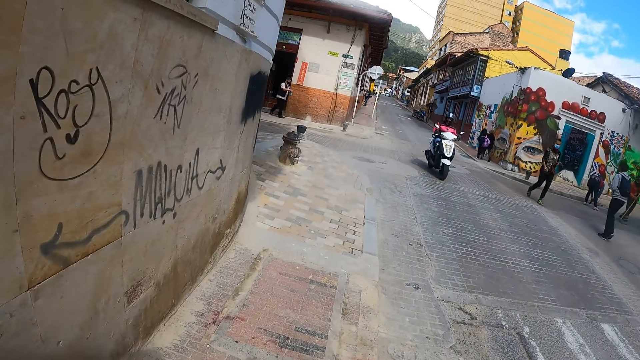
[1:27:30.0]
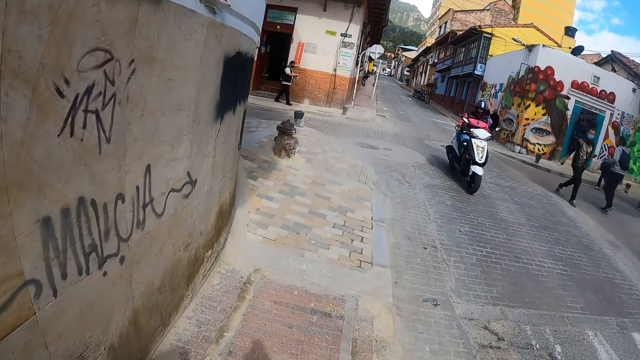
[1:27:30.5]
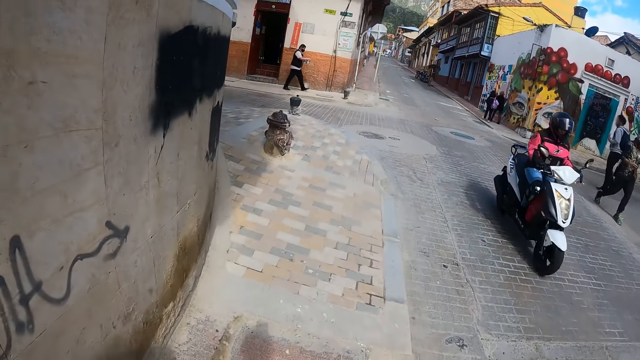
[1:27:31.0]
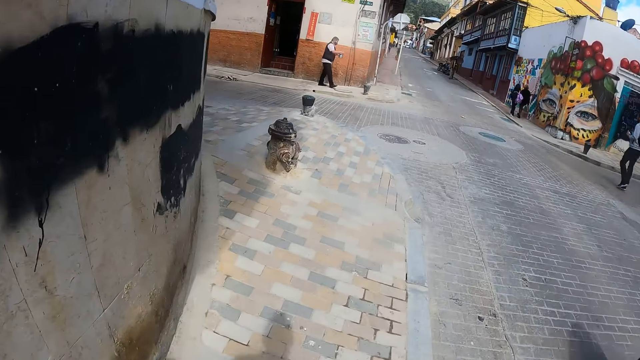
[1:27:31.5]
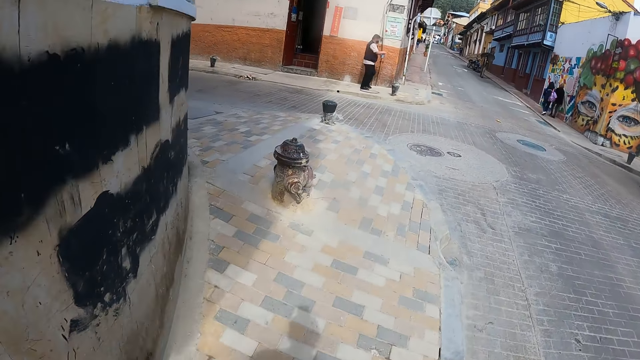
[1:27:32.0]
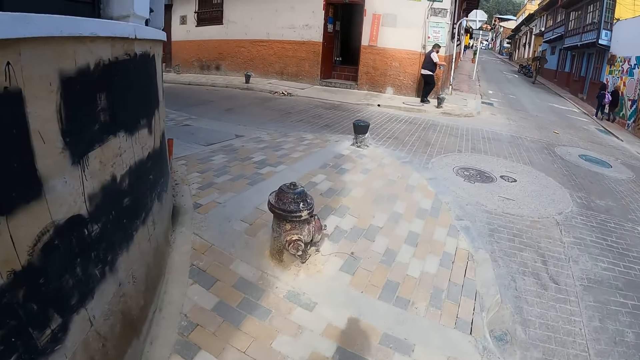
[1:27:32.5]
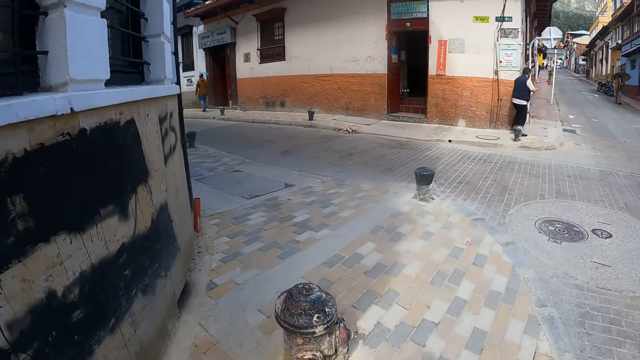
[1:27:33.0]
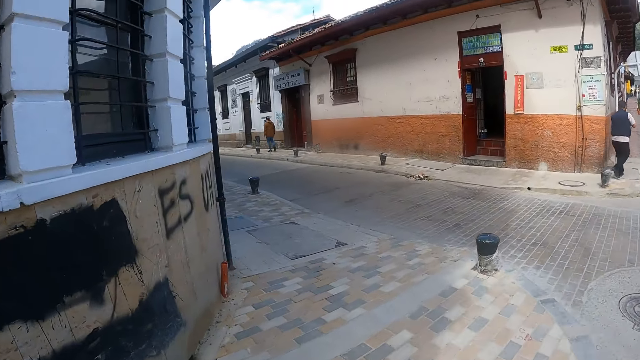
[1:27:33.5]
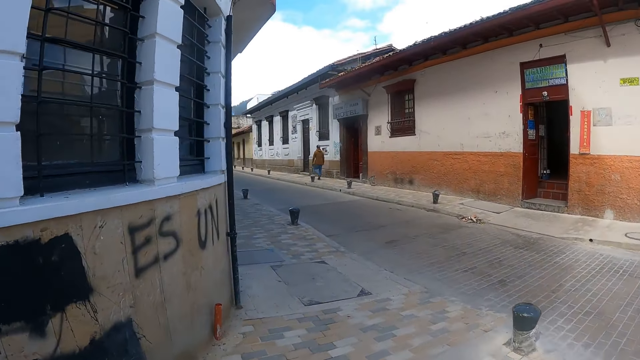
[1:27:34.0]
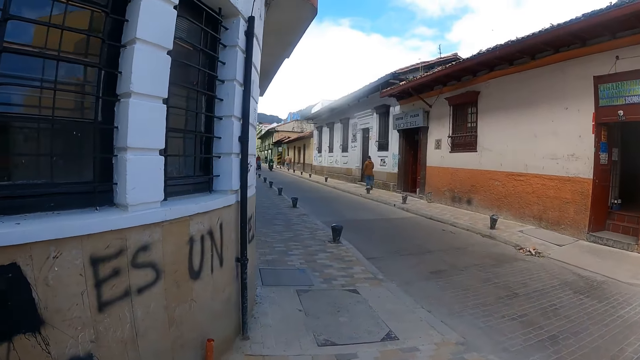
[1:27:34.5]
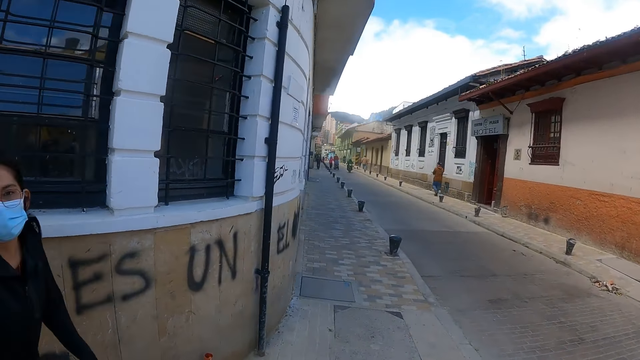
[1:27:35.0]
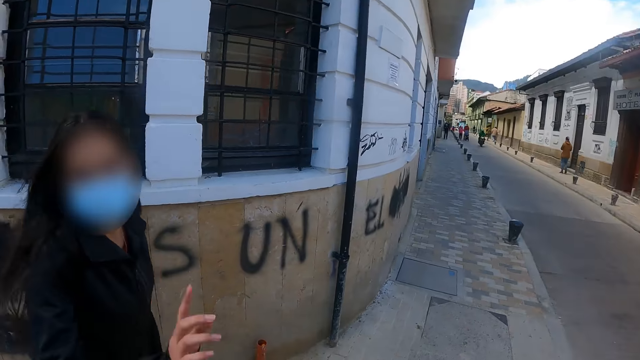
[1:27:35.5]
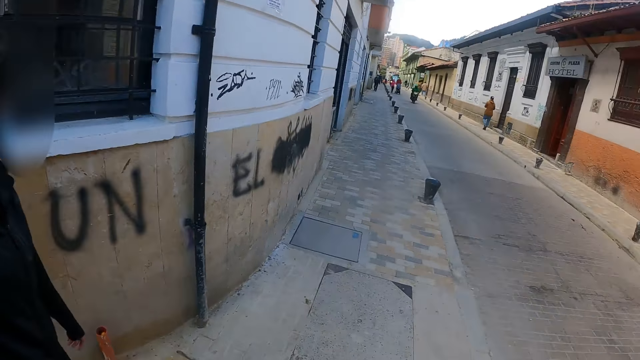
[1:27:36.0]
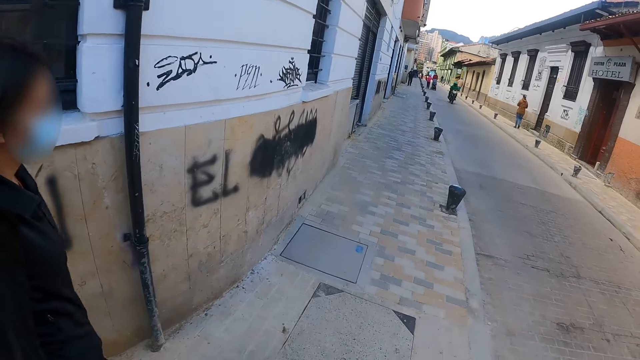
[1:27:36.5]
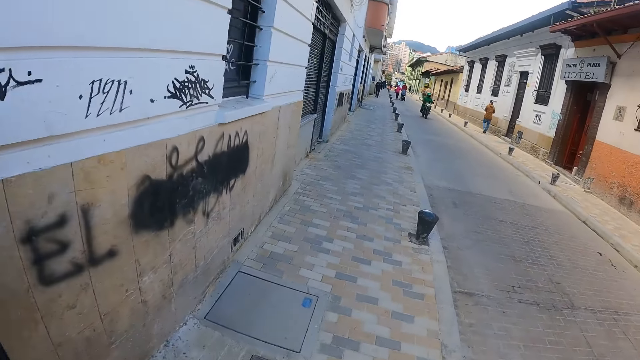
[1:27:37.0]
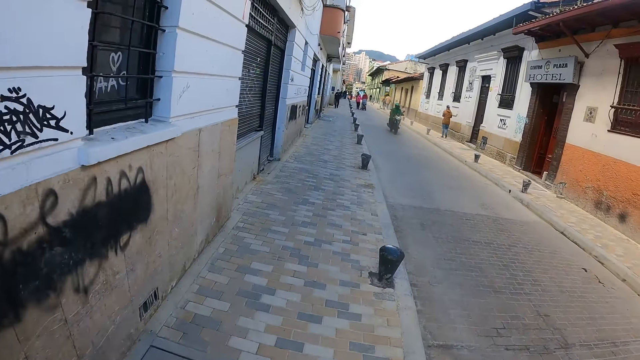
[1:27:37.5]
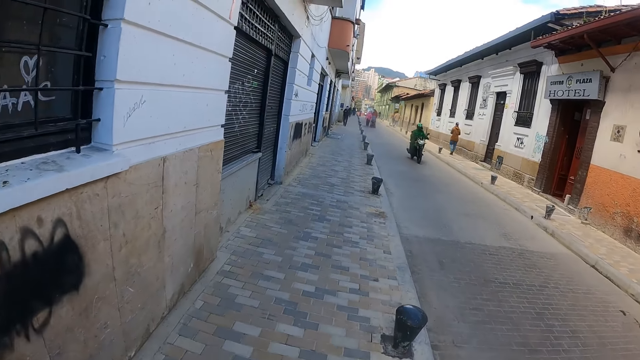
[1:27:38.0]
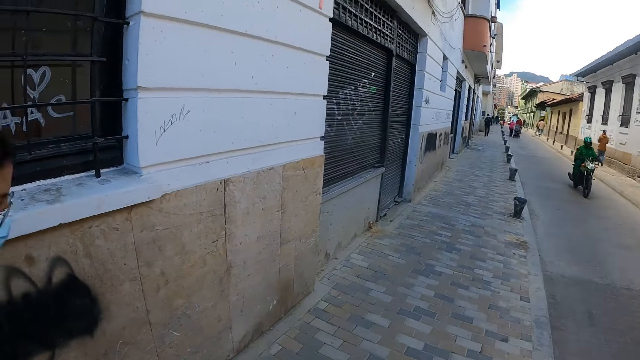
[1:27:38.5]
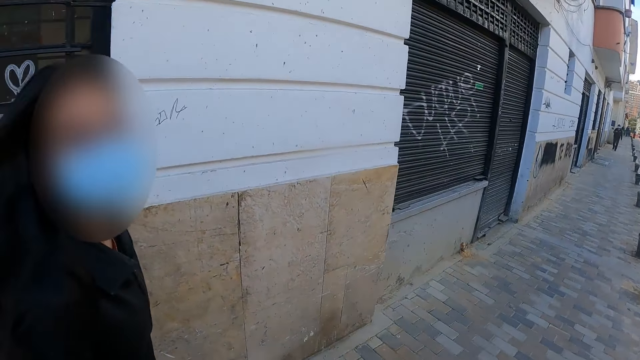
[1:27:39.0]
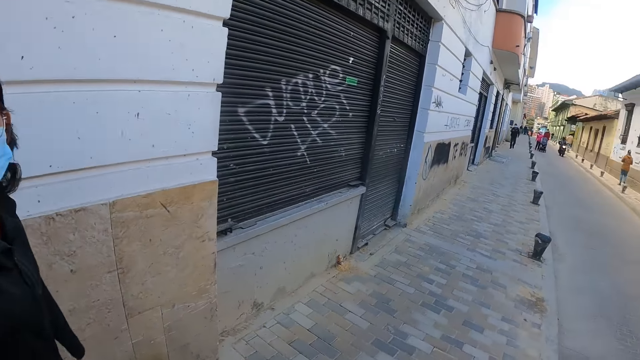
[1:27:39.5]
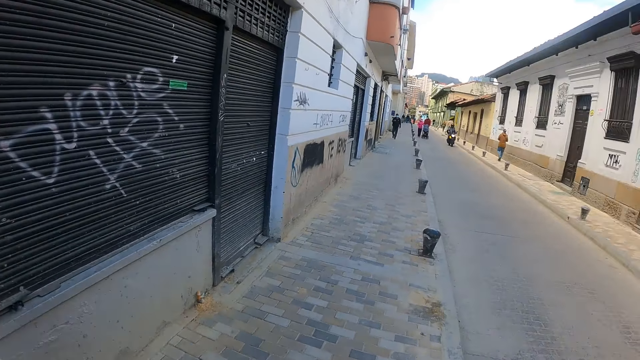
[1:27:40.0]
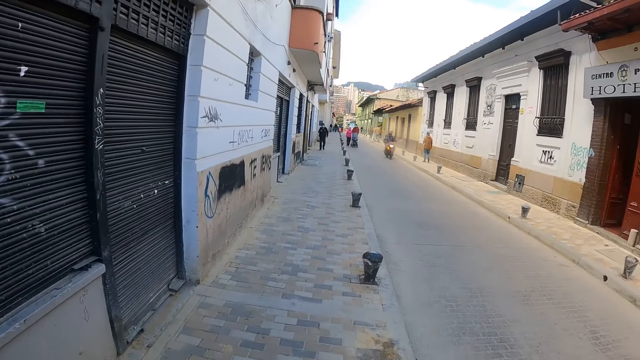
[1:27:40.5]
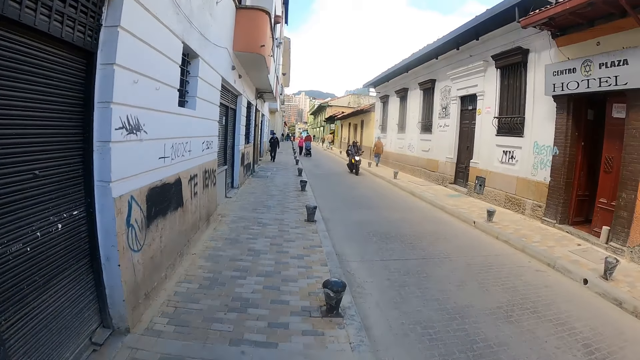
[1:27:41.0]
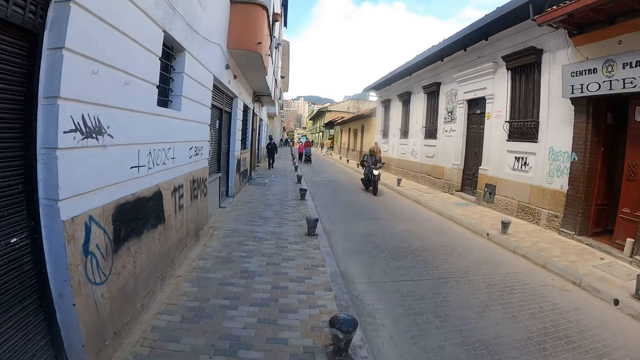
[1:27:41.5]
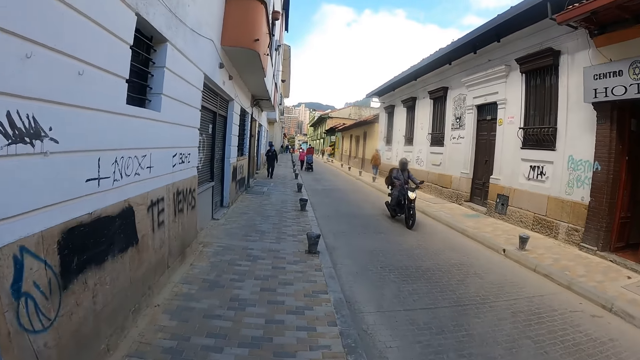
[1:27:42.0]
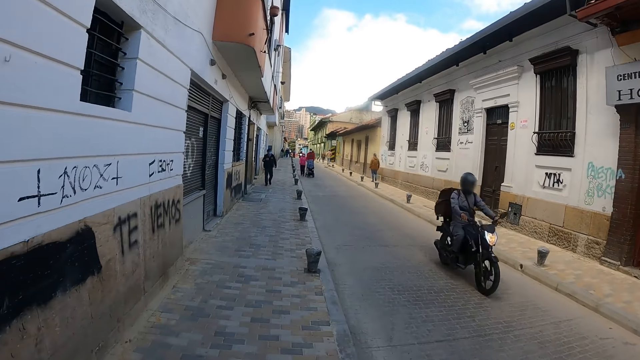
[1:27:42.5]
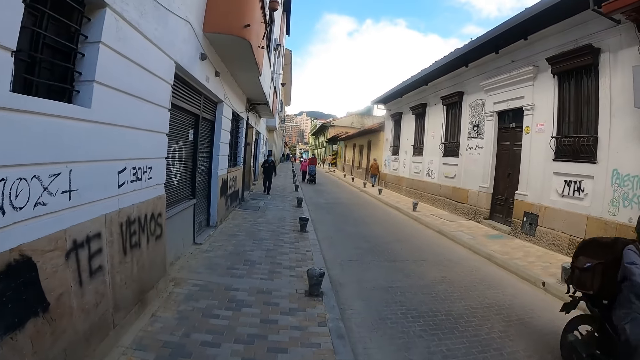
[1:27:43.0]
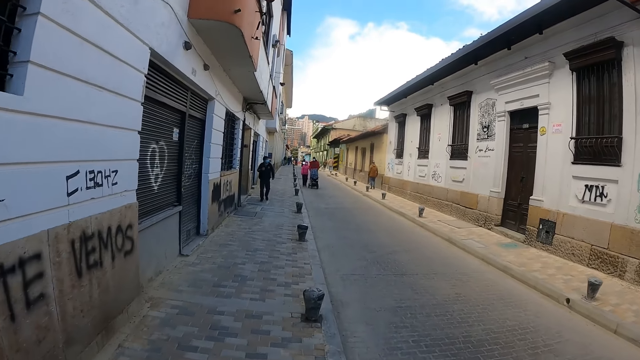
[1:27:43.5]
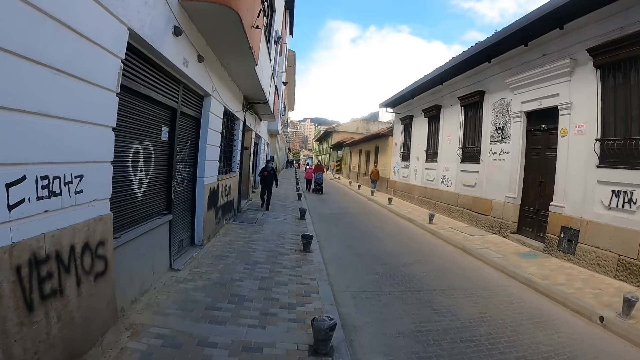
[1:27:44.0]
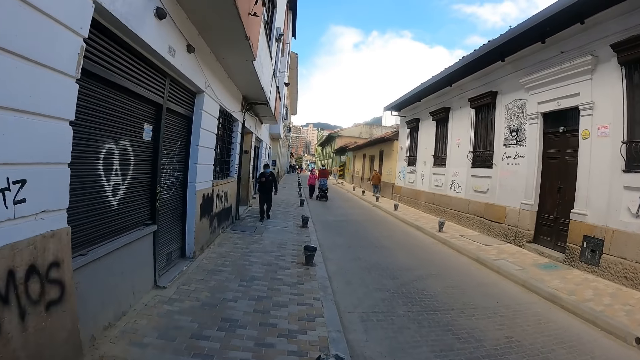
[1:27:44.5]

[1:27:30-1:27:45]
The camera wearer stares at a person. The person moves her hand. The person dialogues with the camera wearer. The camera wearer and the person walk along the sidewalk. The camera wearer walks on the road.

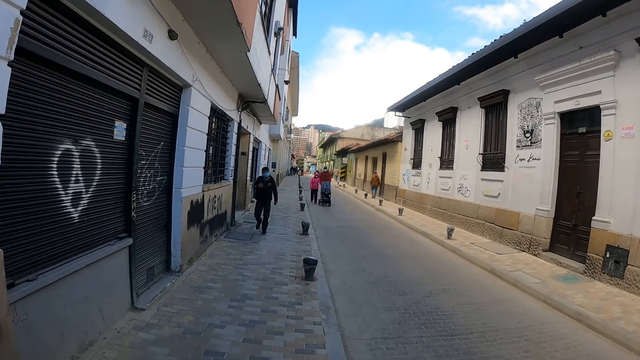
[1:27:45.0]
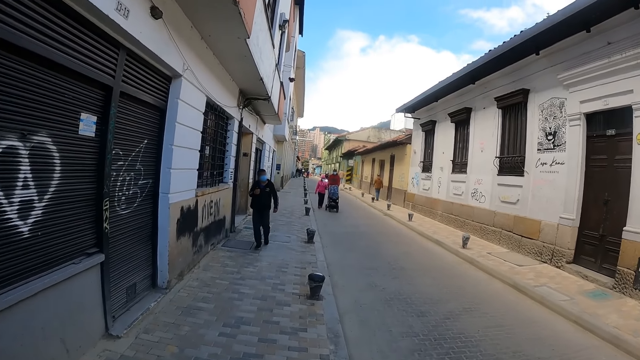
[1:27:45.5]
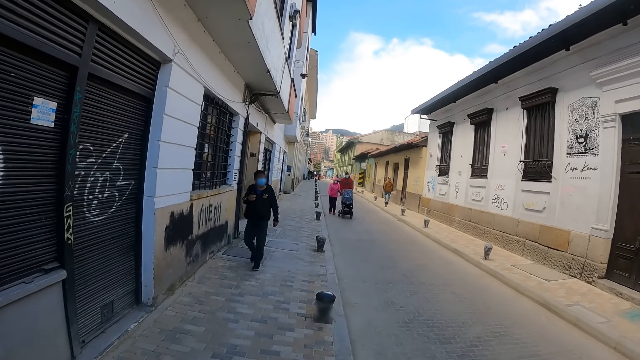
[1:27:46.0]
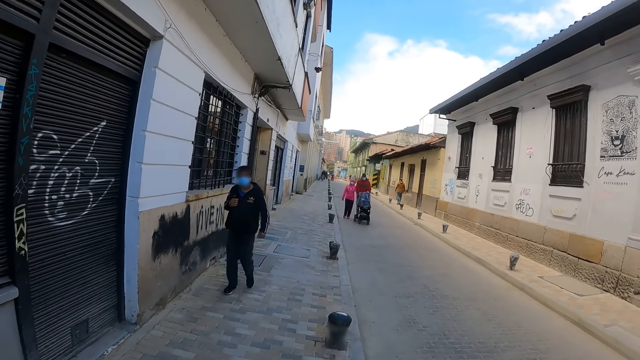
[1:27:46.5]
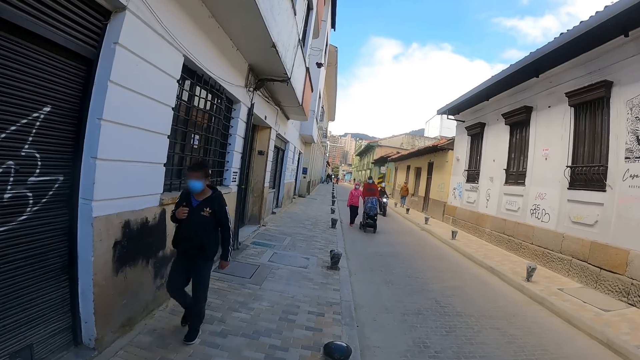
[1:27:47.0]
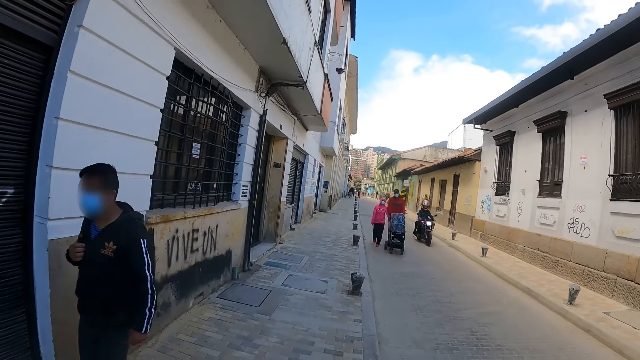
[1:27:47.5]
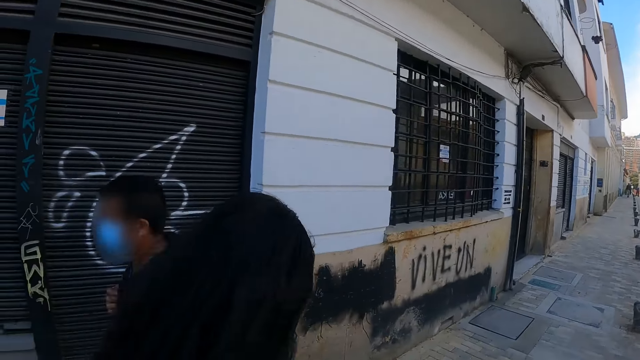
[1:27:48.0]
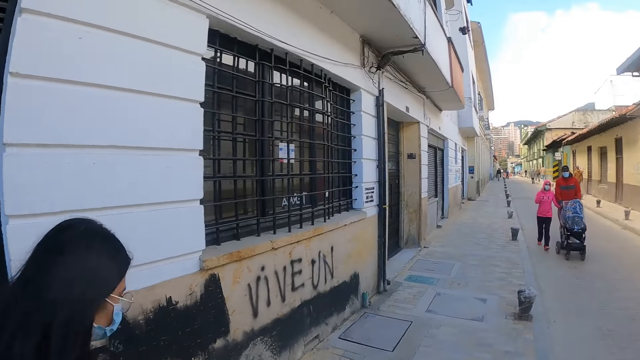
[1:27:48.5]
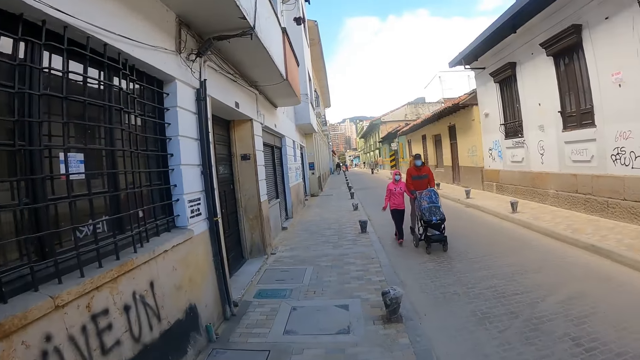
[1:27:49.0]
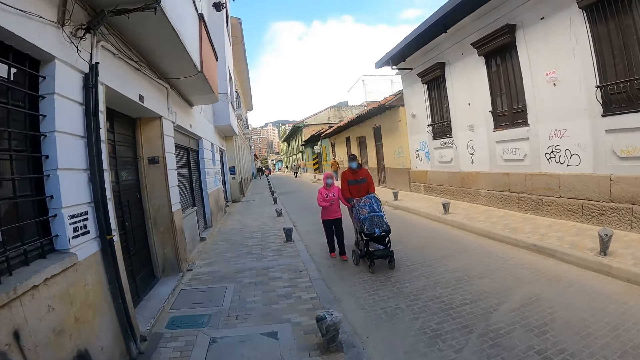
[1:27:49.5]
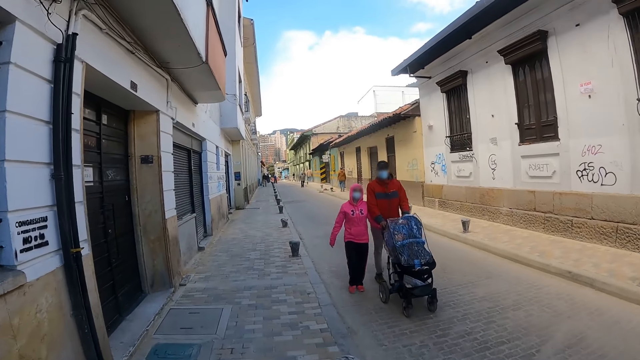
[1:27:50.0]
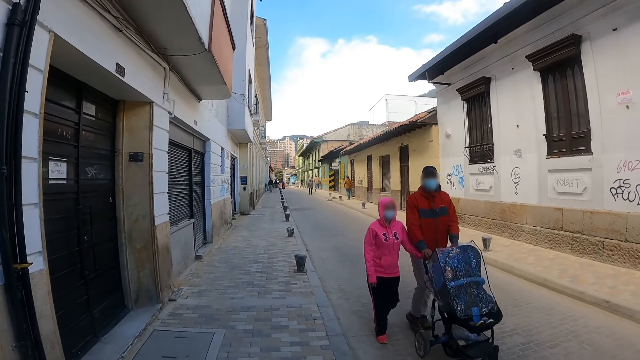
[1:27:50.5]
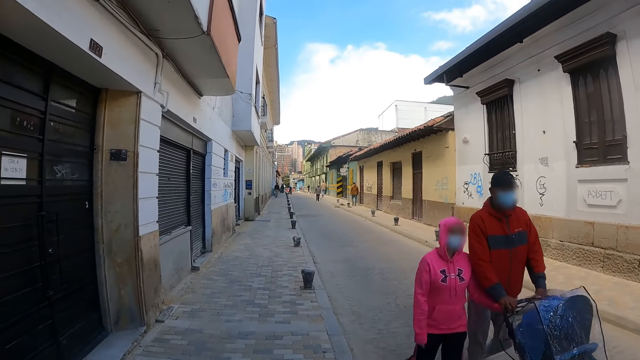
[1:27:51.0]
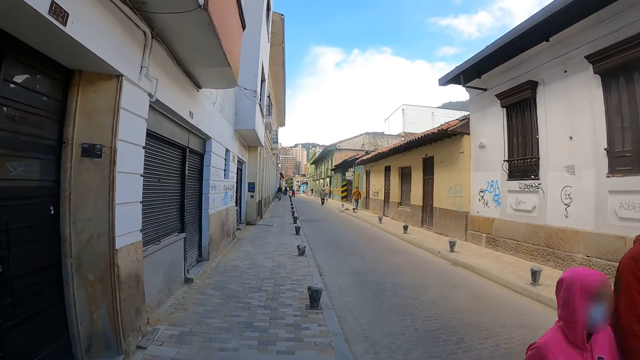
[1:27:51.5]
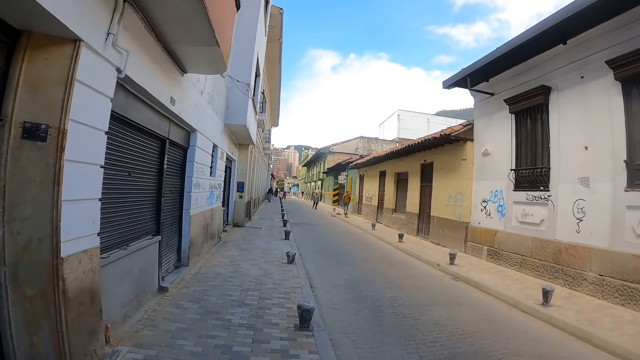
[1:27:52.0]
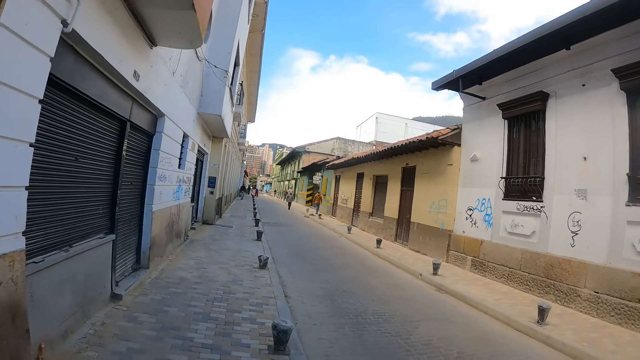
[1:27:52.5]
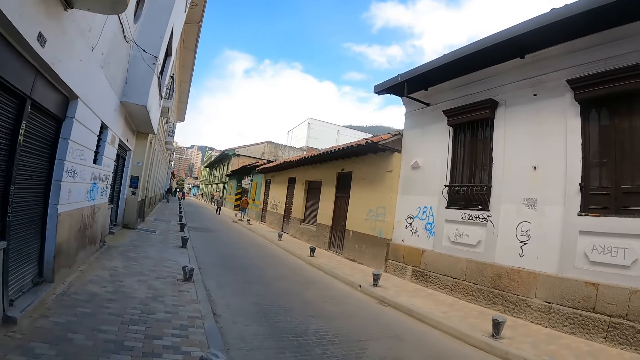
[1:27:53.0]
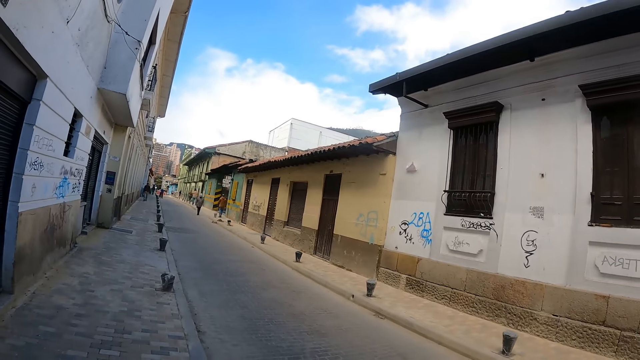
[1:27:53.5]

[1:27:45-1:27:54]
The camera wearer looks around. They walk on the road.
